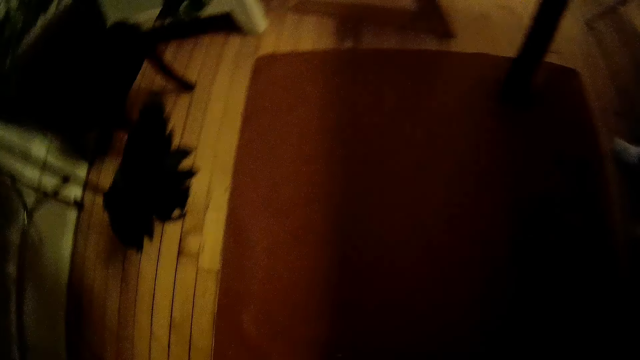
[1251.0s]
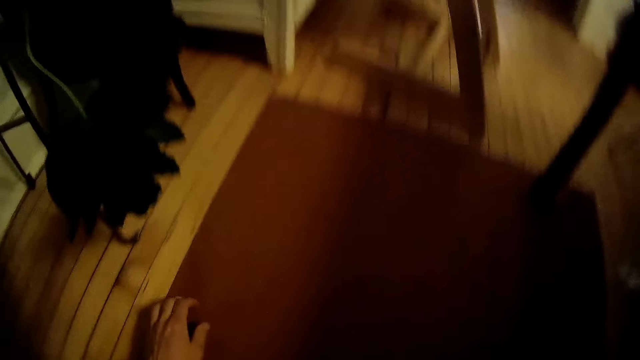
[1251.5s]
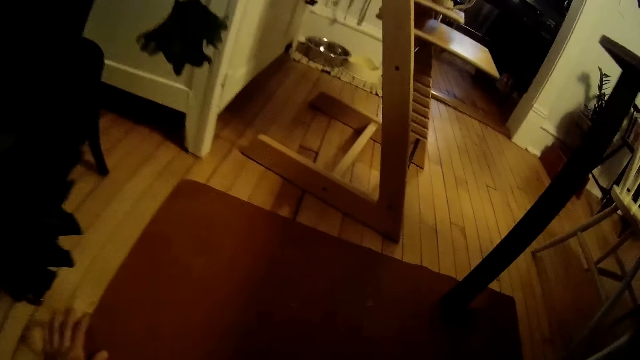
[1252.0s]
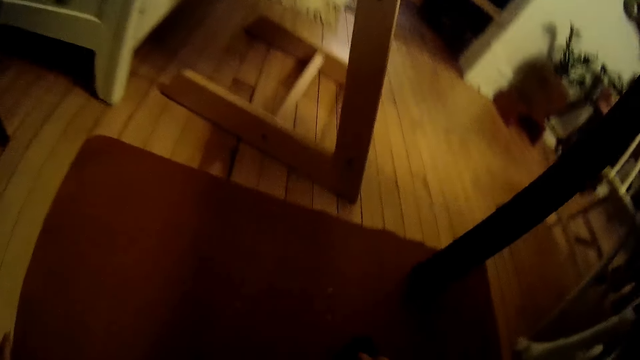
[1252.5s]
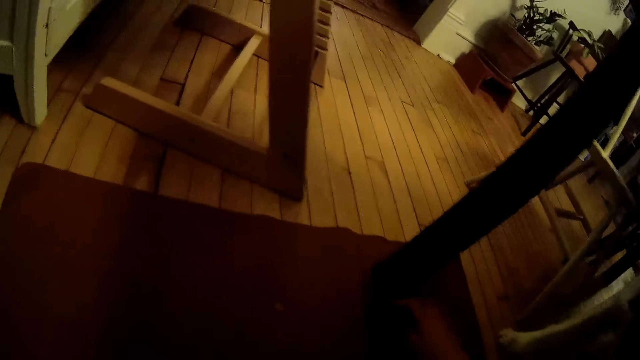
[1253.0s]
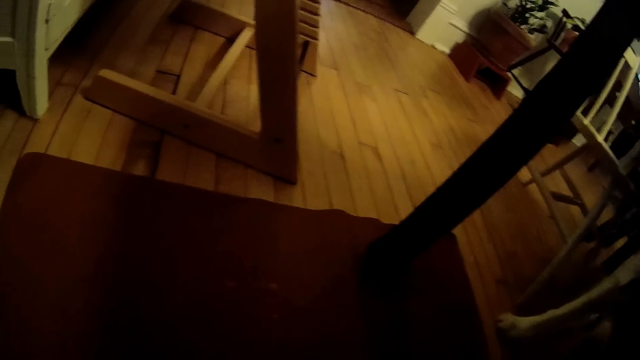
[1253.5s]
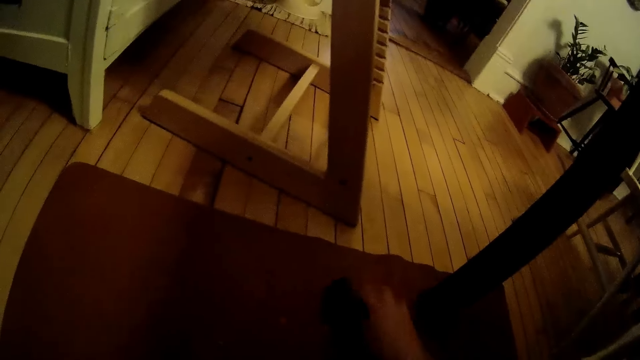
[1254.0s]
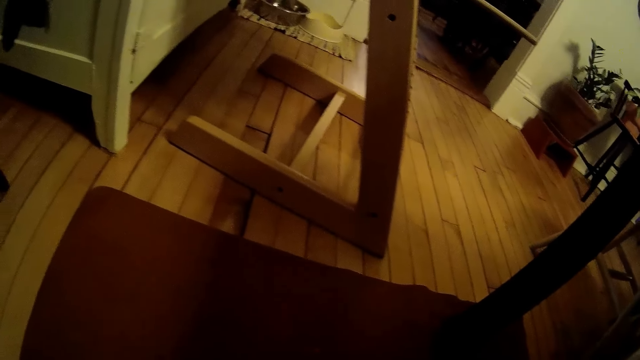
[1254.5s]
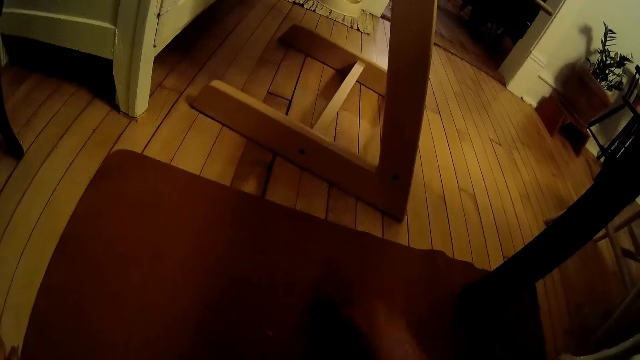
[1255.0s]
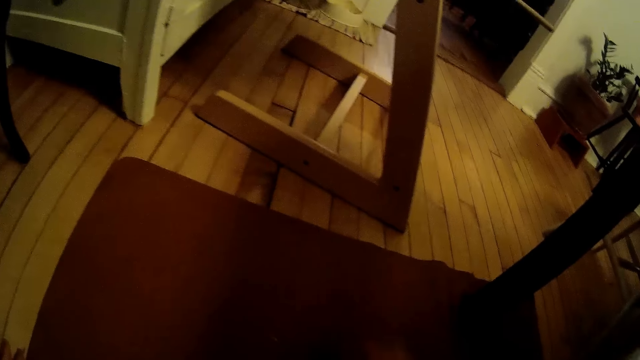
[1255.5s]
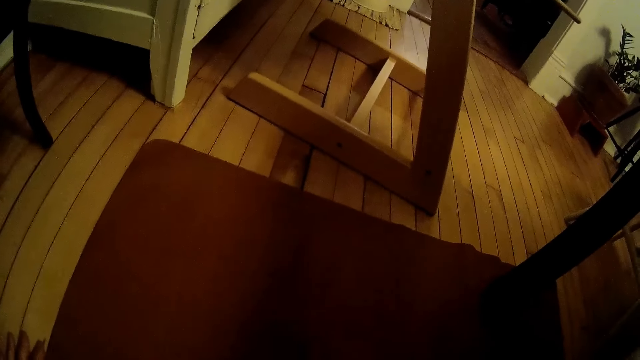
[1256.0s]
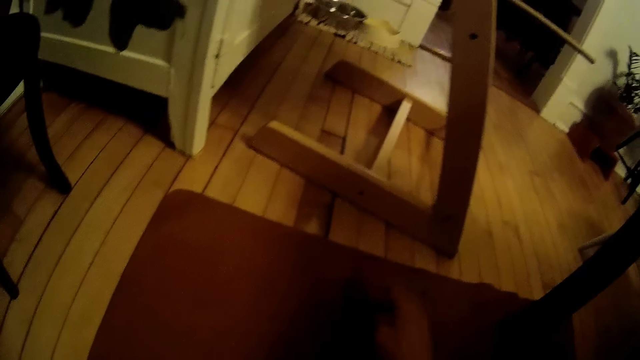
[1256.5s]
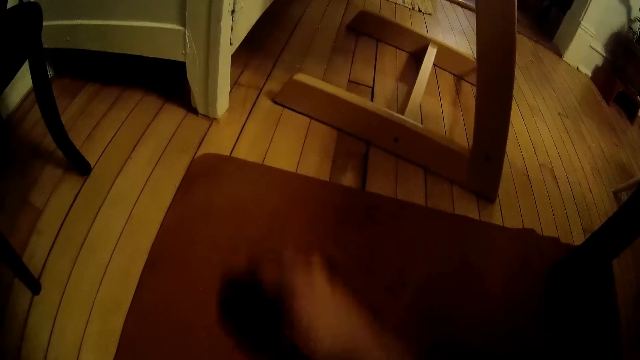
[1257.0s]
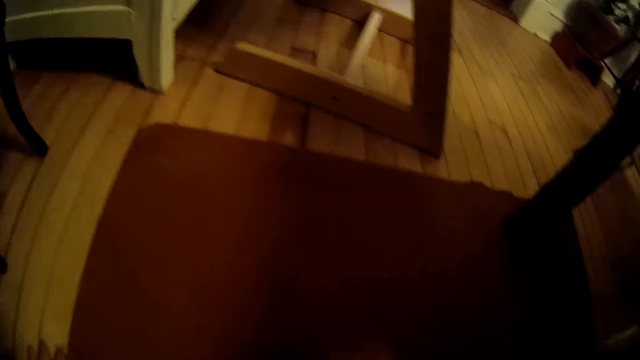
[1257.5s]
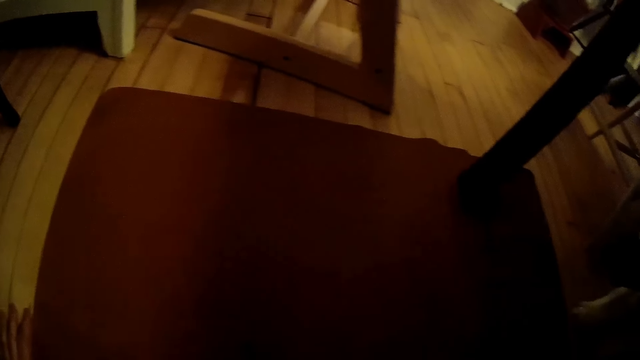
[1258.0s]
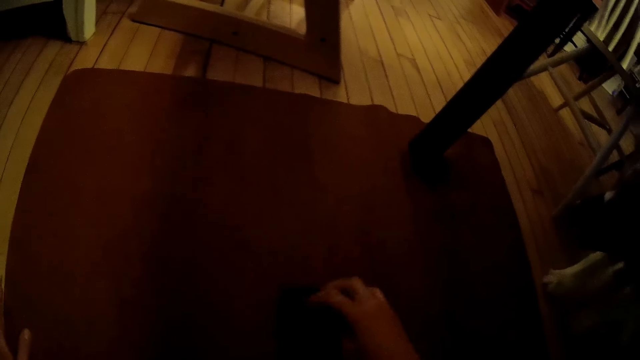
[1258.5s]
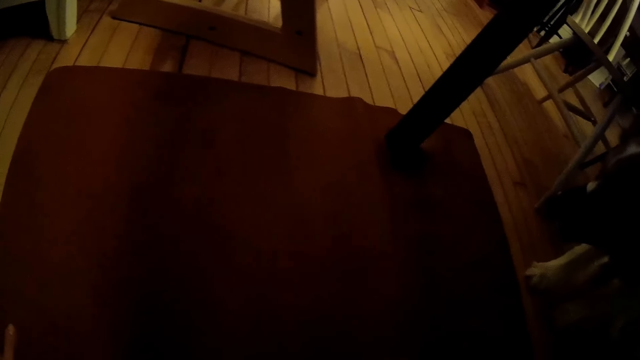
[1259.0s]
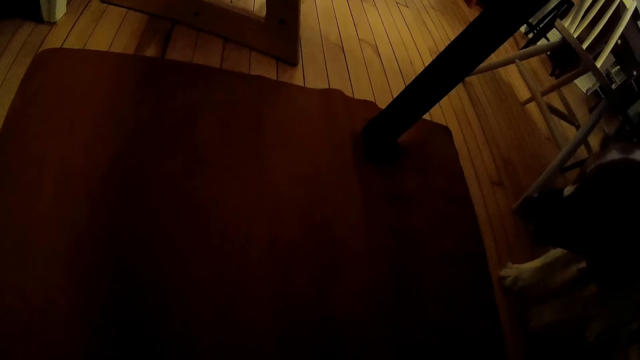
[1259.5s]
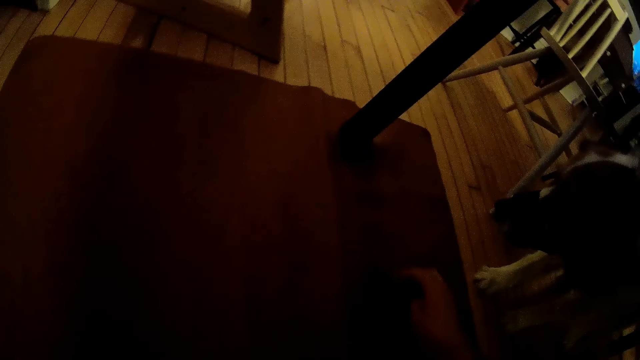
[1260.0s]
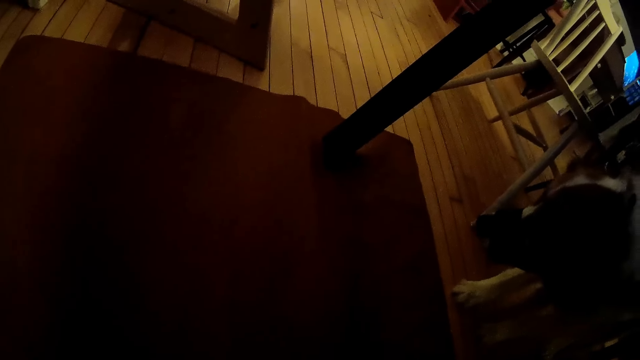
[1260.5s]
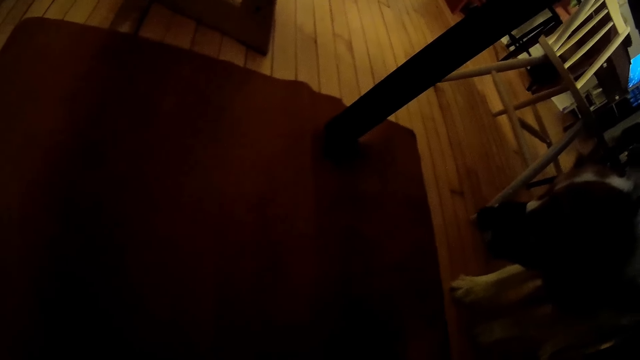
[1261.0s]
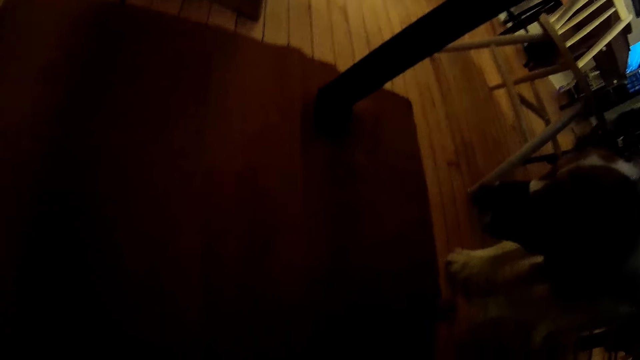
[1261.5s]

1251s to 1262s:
The camera wearer bends. He cleans the red rug on the floor with the black cloth in his right hand.

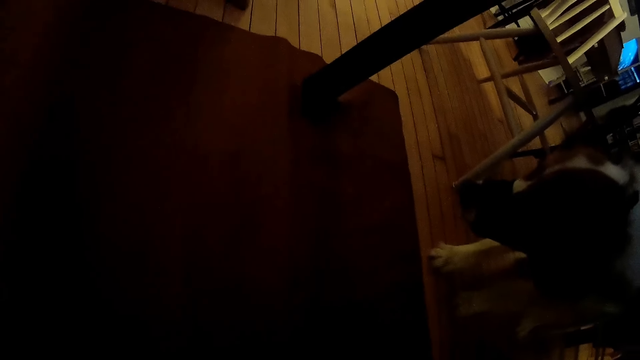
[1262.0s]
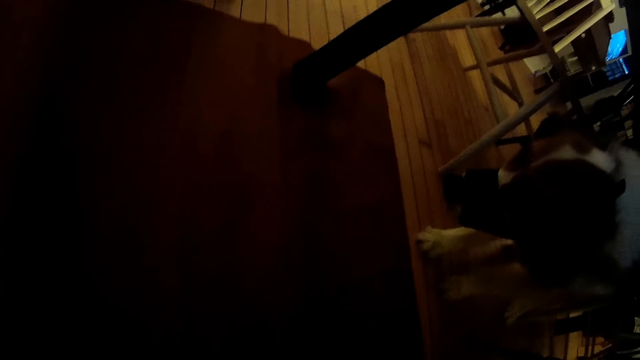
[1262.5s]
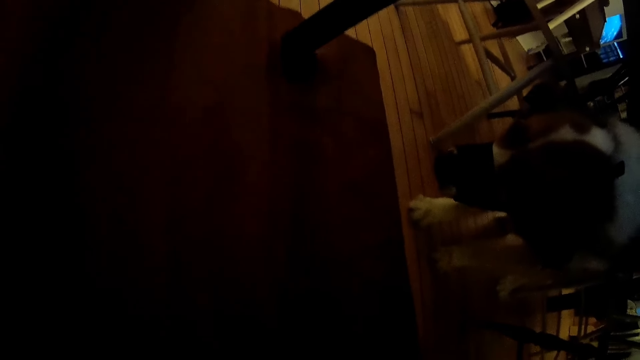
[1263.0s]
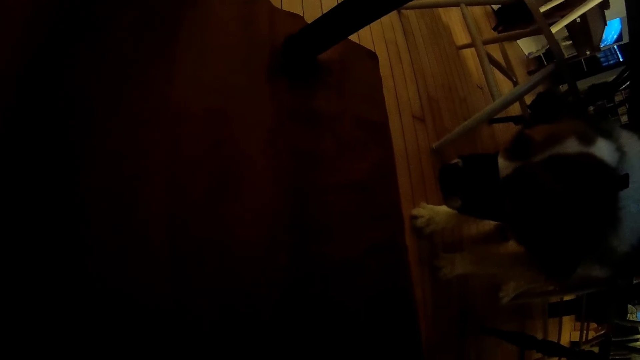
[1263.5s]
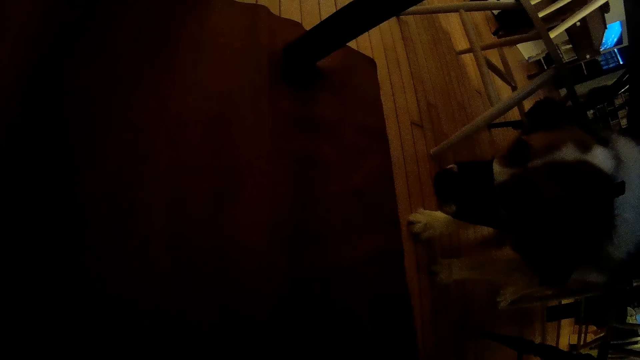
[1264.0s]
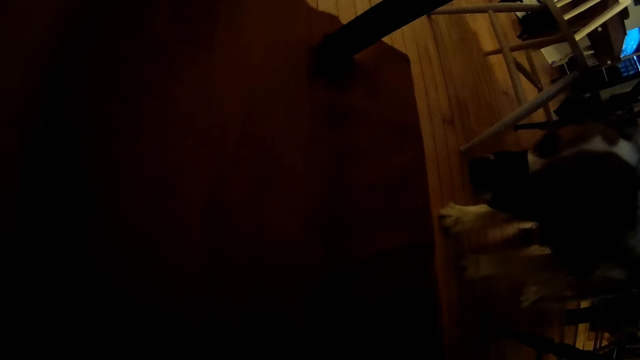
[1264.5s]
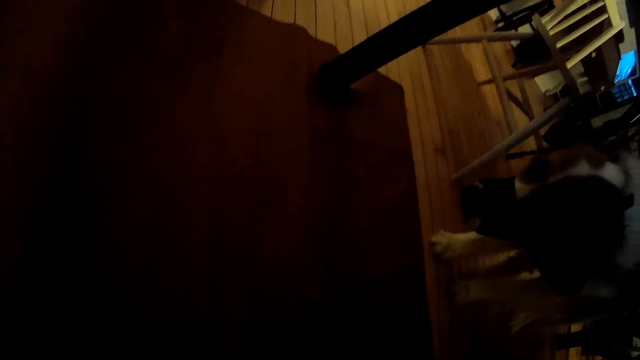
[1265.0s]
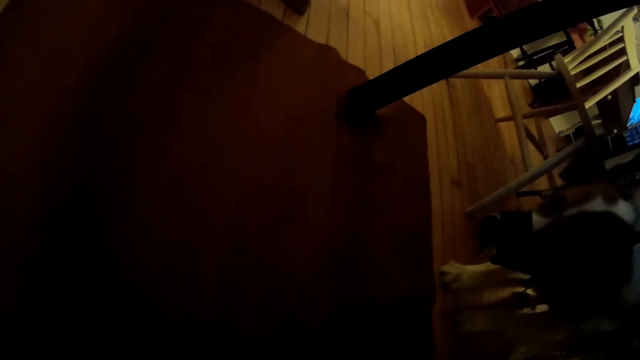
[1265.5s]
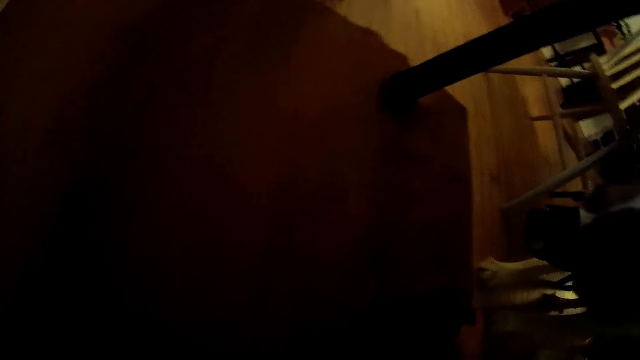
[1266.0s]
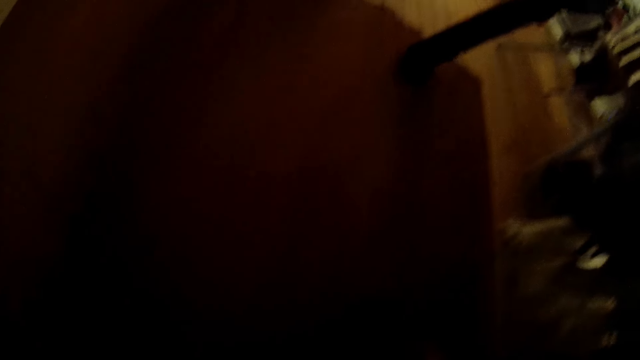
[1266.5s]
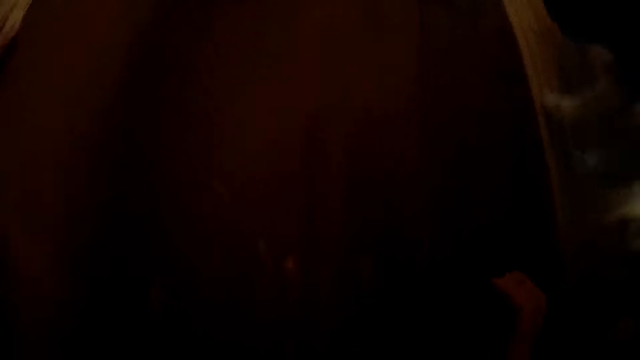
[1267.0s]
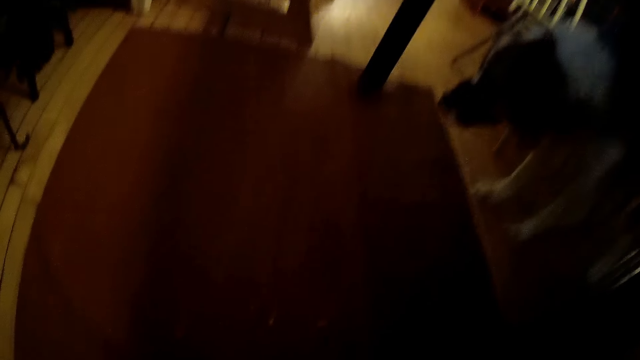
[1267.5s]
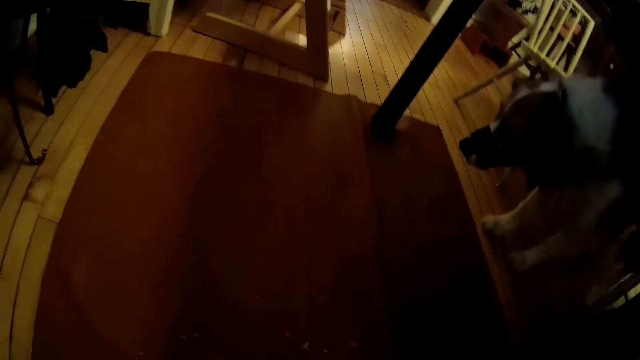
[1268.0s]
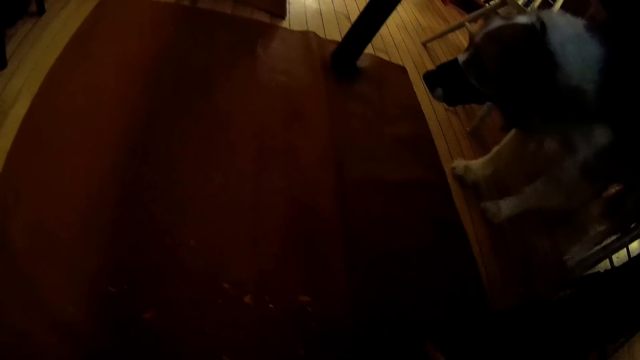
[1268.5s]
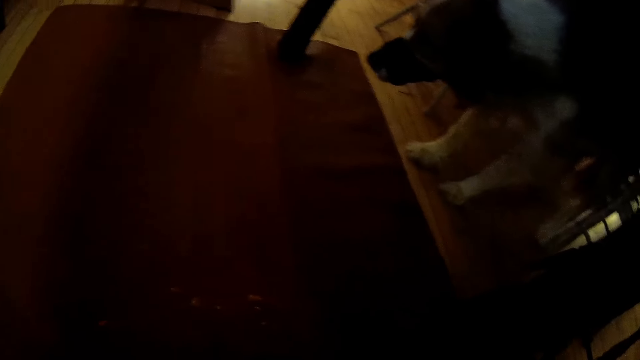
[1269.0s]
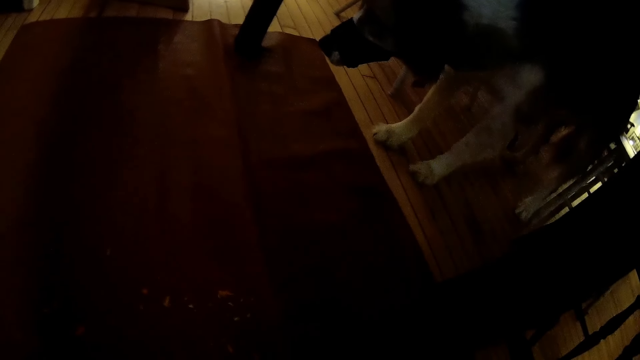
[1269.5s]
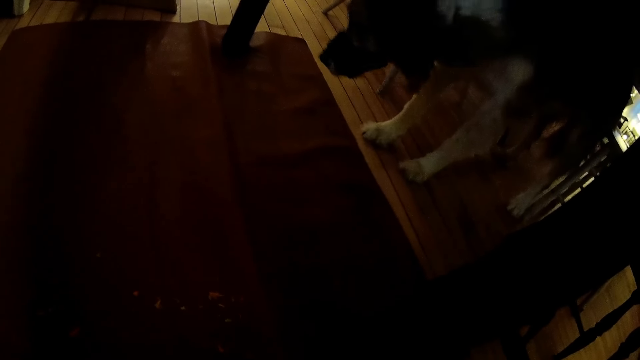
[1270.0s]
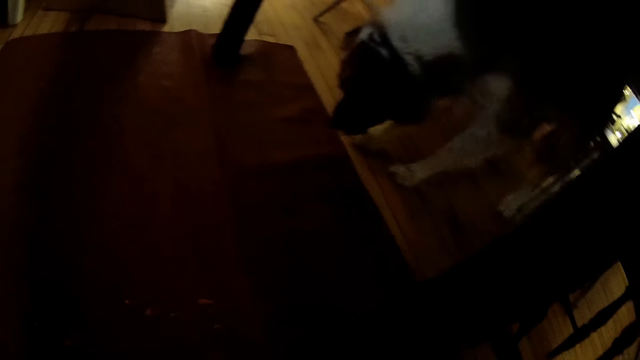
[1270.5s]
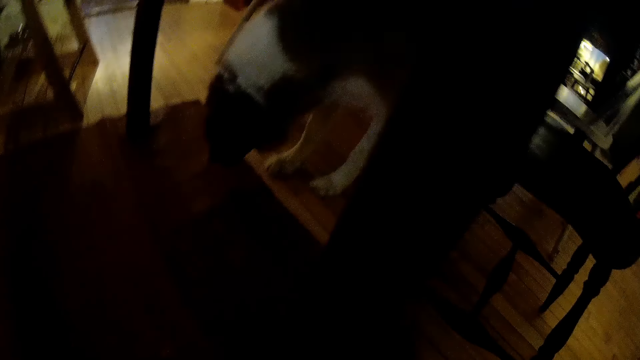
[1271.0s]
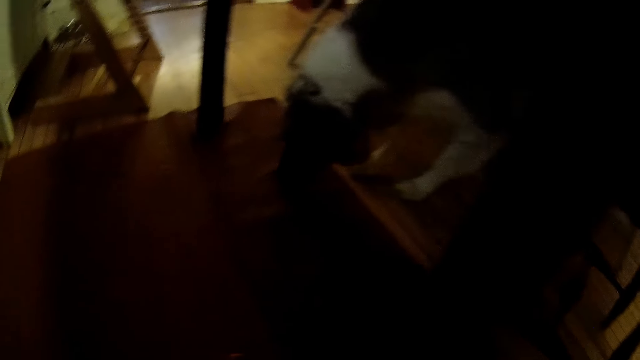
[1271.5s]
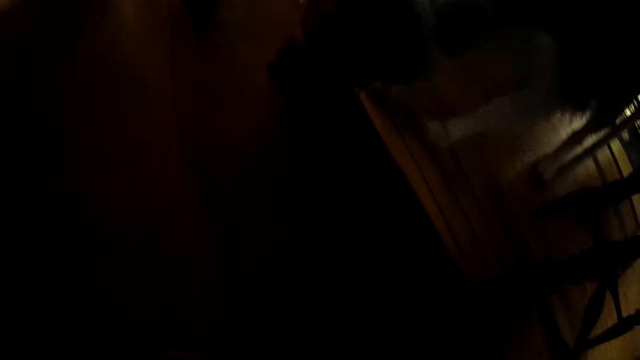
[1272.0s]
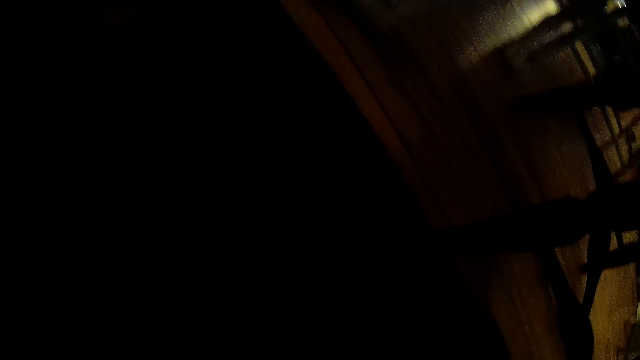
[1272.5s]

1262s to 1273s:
The camera wearer converses with the woman.
